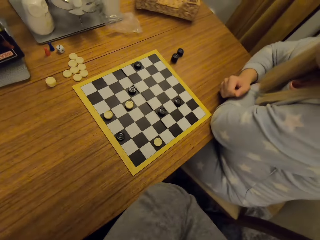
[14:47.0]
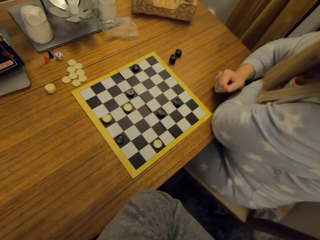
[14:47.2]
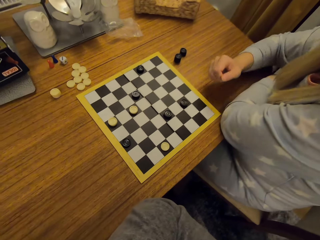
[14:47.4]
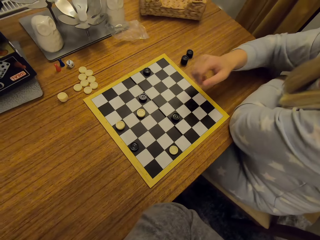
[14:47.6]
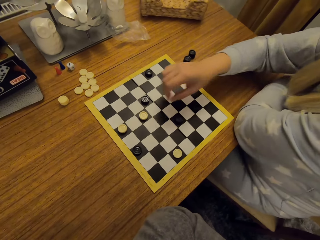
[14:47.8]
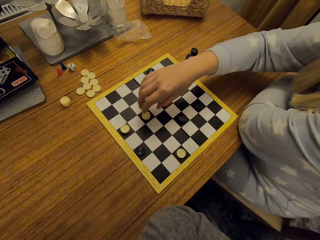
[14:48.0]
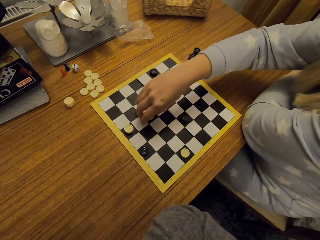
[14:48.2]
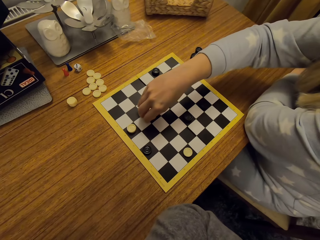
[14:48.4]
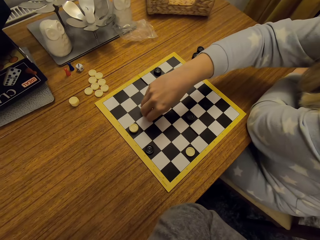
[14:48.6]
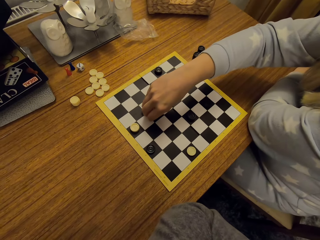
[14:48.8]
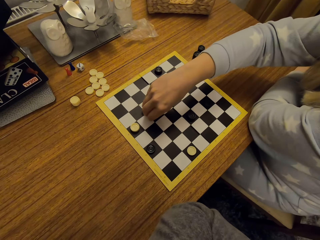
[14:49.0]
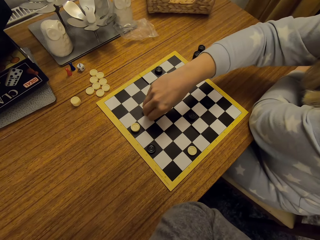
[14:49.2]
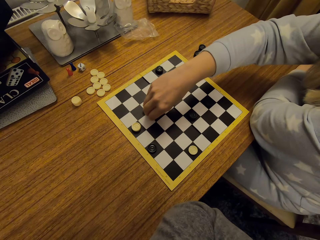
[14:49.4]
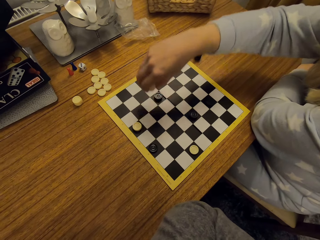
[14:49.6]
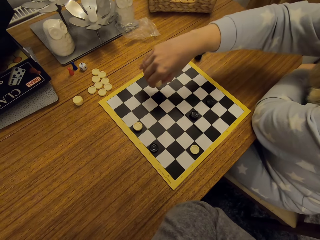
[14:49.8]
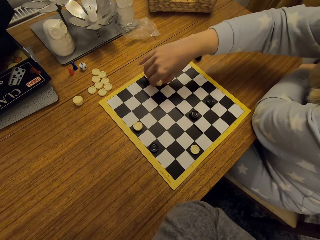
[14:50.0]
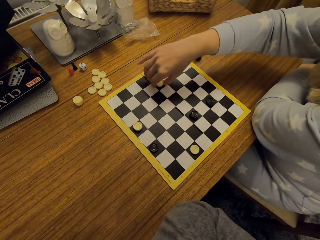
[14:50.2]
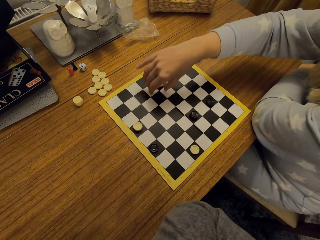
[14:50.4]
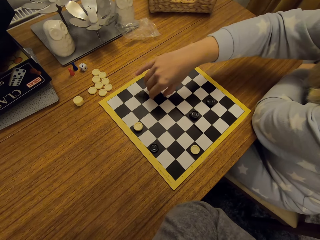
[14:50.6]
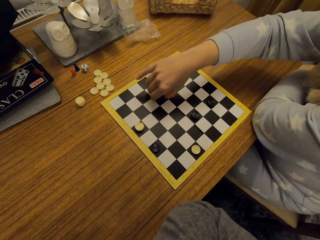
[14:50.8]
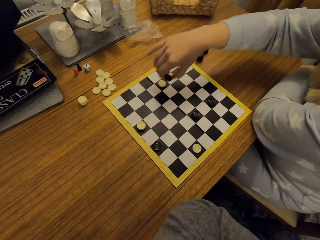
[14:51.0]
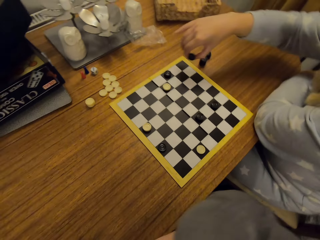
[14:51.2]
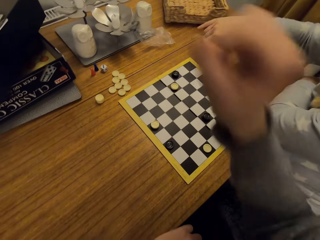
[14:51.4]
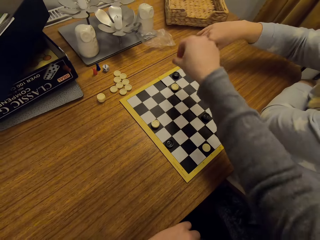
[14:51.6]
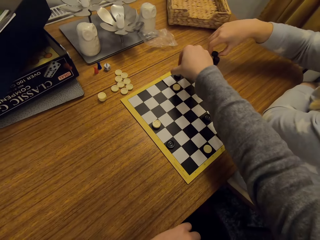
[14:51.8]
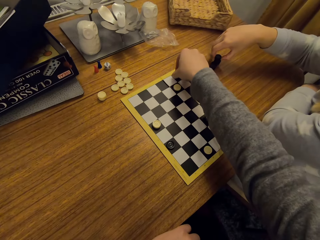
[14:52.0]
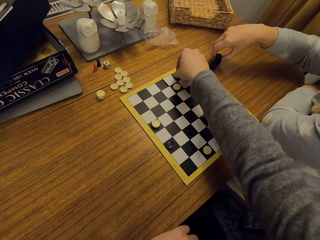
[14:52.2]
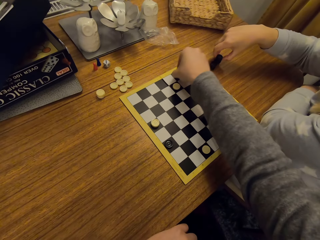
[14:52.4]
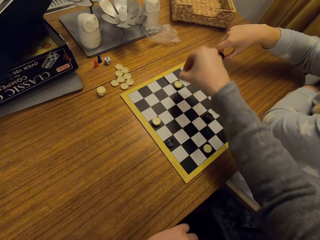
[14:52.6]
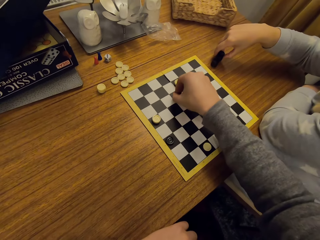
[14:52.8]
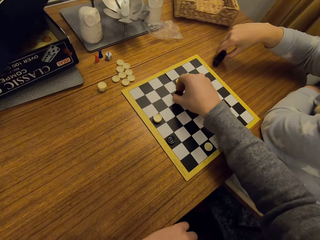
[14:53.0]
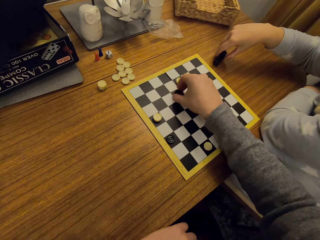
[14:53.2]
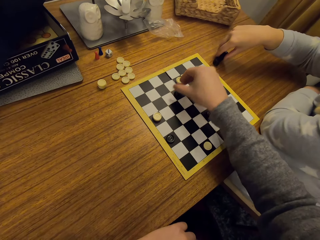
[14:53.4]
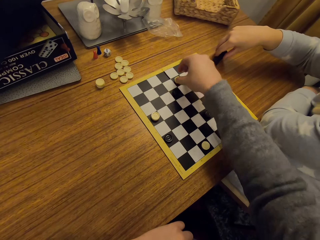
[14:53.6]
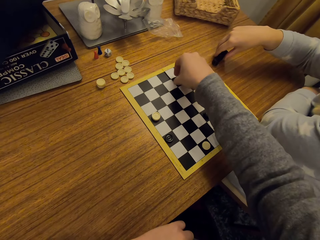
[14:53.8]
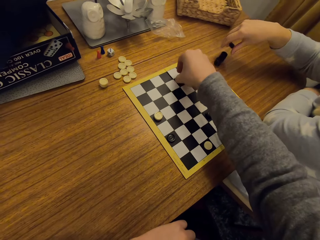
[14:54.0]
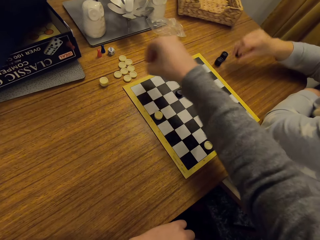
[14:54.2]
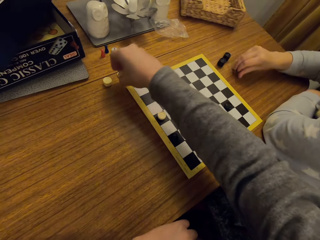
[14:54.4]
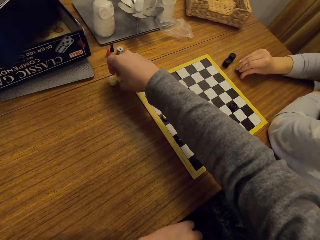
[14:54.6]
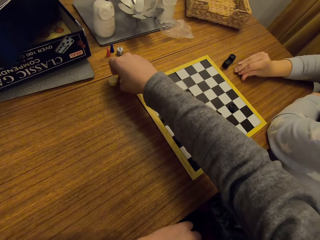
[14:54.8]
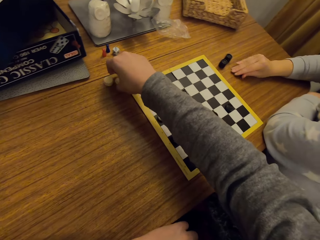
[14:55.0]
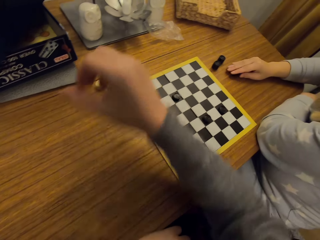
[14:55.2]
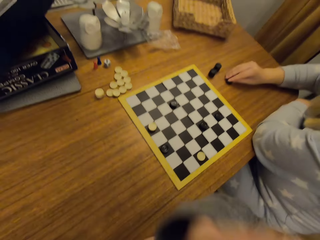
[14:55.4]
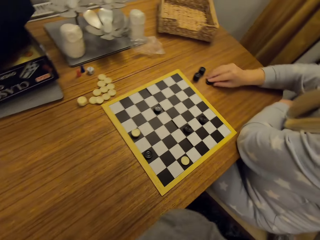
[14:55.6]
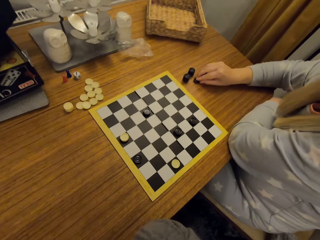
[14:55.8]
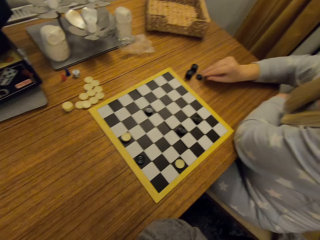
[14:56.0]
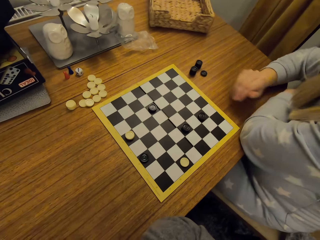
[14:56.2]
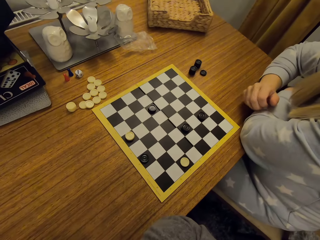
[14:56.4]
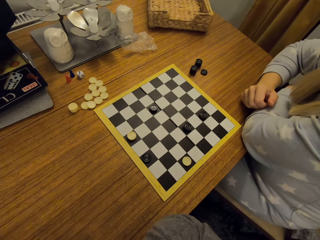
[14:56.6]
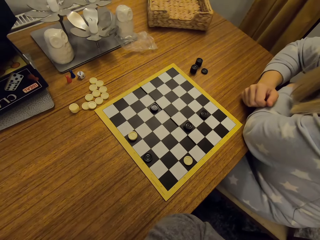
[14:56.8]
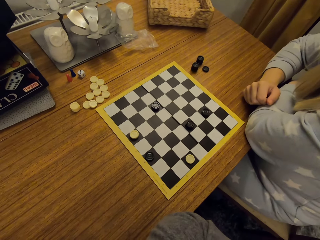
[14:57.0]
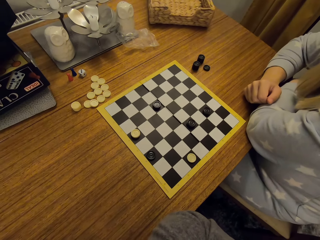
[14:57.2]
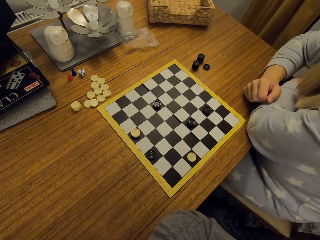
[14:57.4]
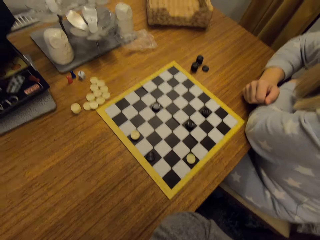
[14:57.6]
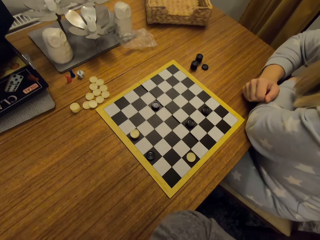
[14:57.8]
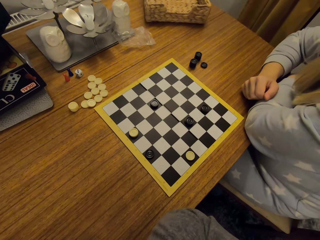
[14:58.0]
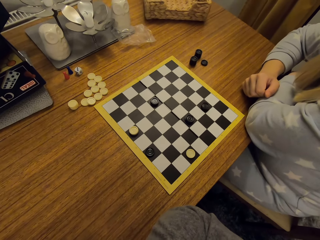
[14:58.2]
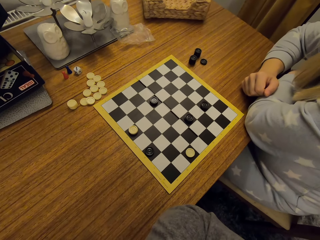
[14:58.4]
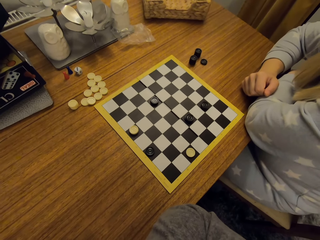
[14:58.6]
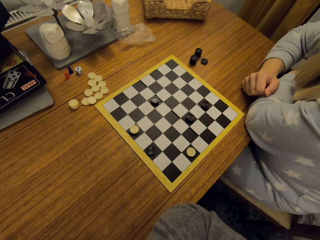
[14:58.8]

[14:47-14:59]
The camera wearer moves the pieces. The woman plays chess and moves the piece to the side. The camera wearer plays chess. They move the pieces. They play chess again. They move the piece to the side.

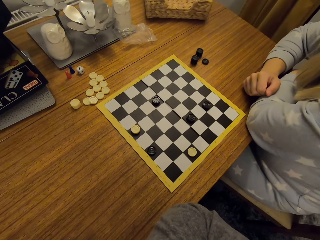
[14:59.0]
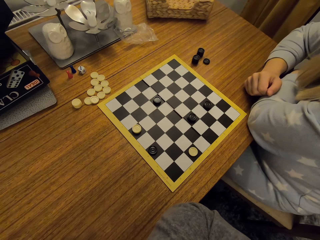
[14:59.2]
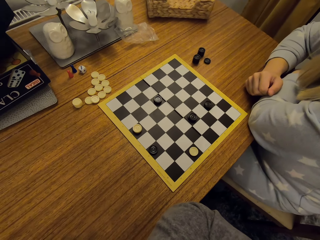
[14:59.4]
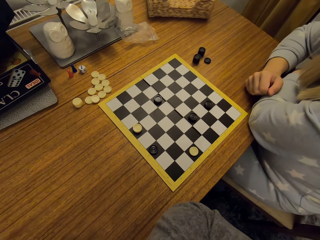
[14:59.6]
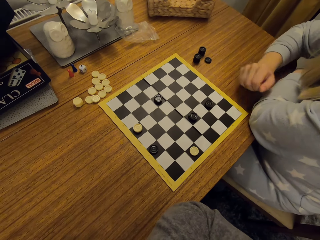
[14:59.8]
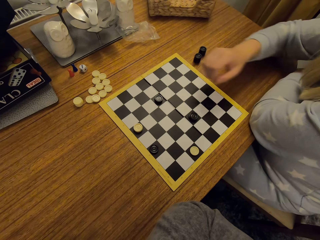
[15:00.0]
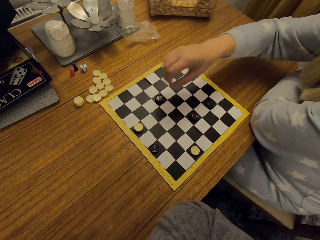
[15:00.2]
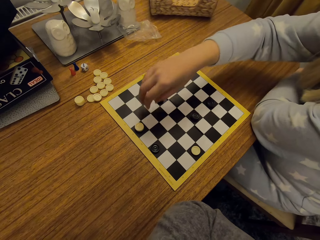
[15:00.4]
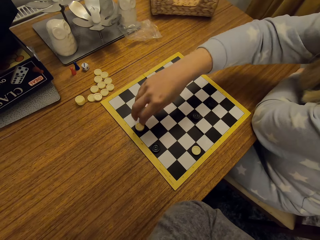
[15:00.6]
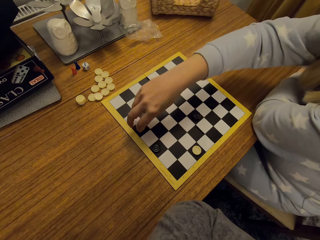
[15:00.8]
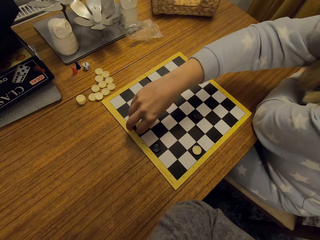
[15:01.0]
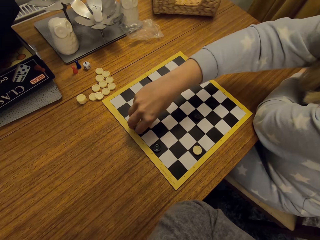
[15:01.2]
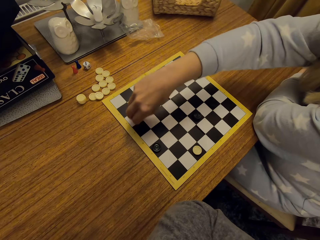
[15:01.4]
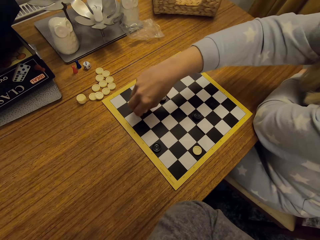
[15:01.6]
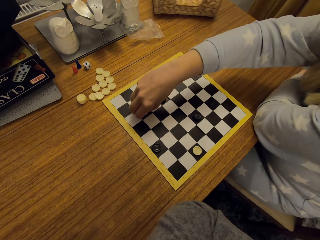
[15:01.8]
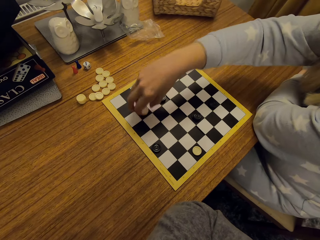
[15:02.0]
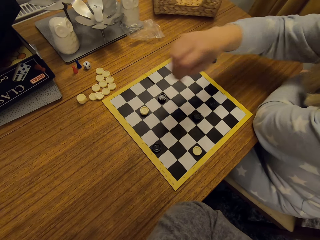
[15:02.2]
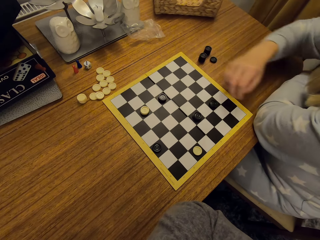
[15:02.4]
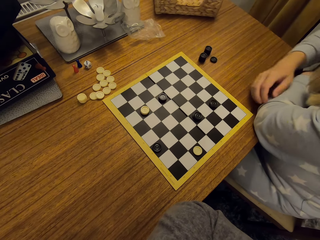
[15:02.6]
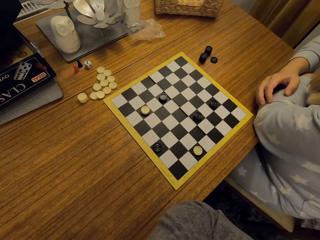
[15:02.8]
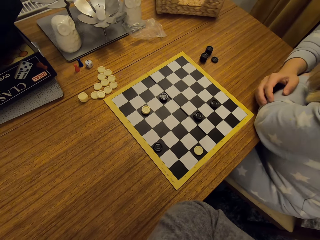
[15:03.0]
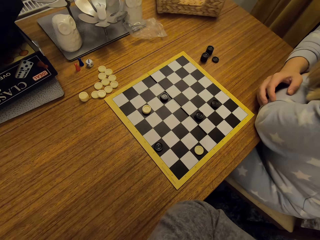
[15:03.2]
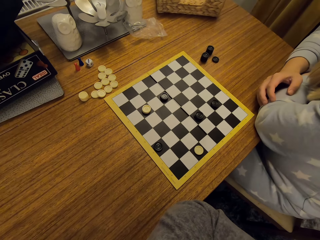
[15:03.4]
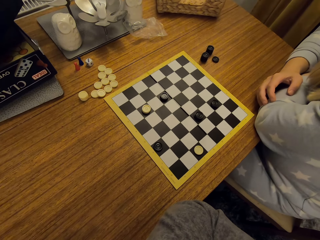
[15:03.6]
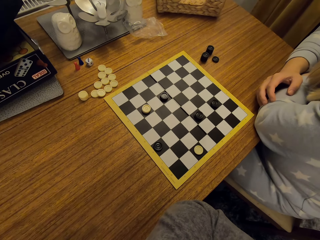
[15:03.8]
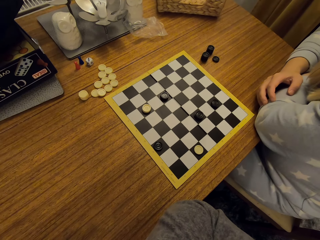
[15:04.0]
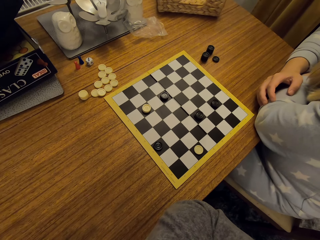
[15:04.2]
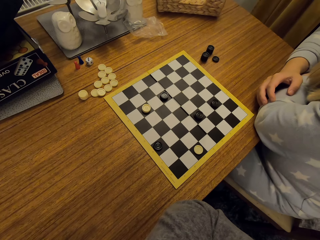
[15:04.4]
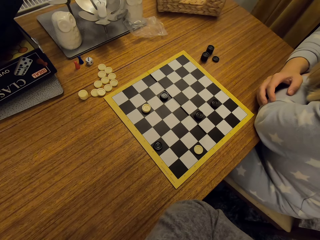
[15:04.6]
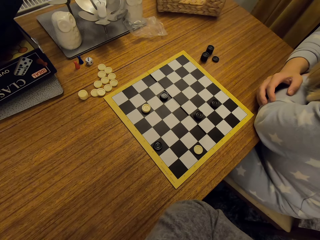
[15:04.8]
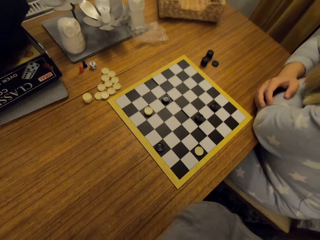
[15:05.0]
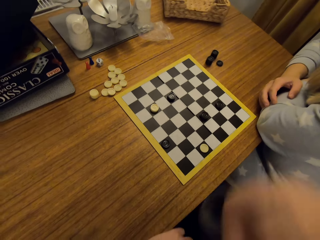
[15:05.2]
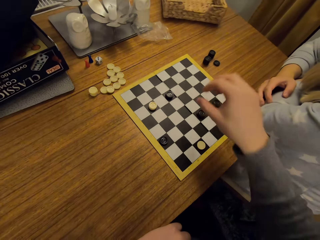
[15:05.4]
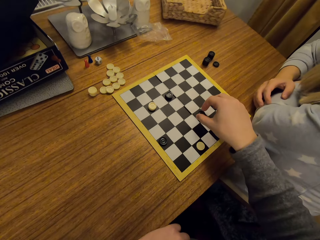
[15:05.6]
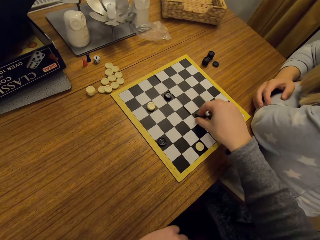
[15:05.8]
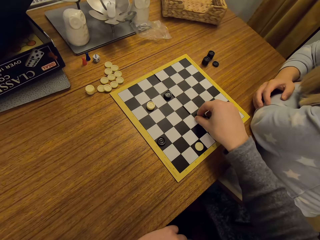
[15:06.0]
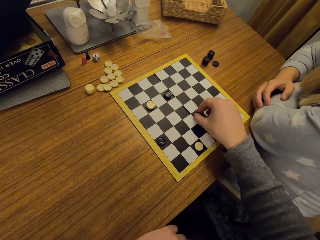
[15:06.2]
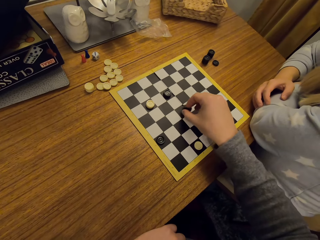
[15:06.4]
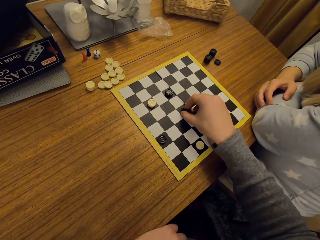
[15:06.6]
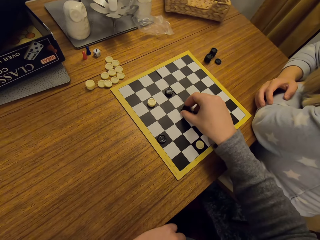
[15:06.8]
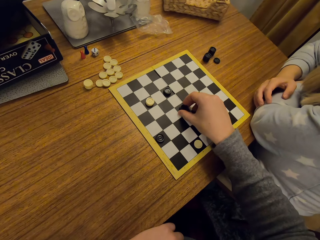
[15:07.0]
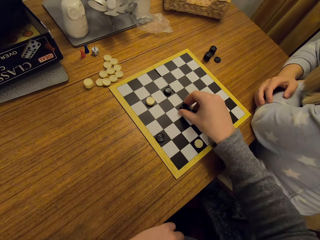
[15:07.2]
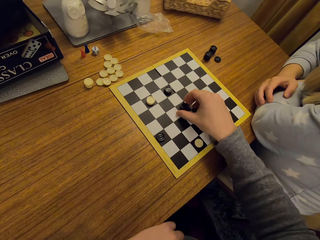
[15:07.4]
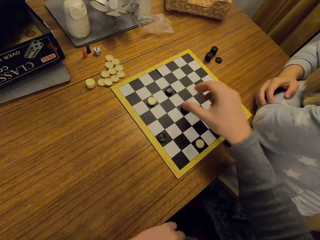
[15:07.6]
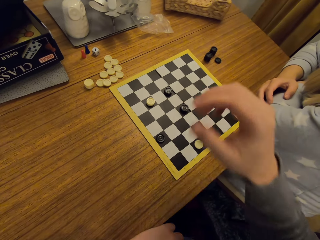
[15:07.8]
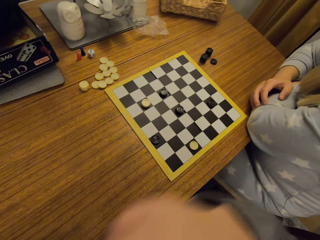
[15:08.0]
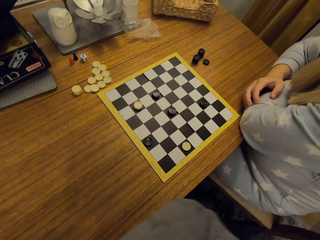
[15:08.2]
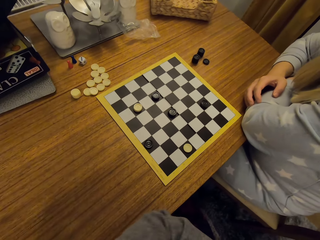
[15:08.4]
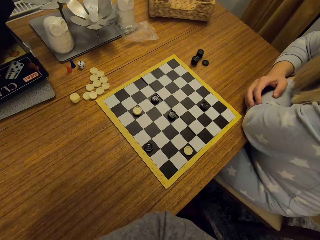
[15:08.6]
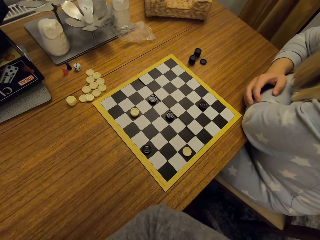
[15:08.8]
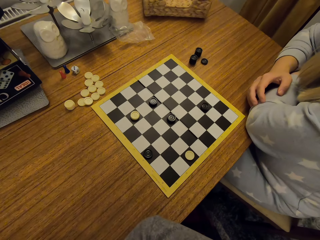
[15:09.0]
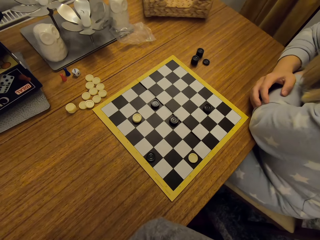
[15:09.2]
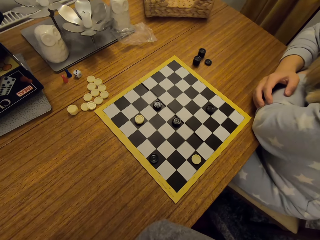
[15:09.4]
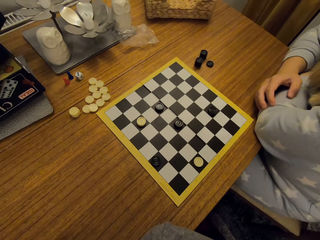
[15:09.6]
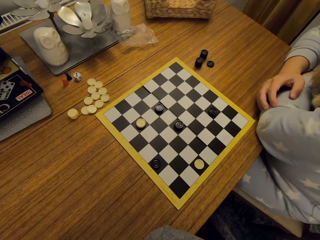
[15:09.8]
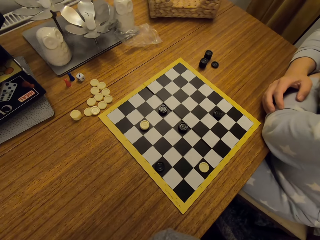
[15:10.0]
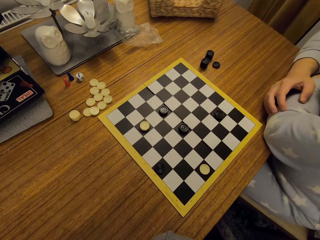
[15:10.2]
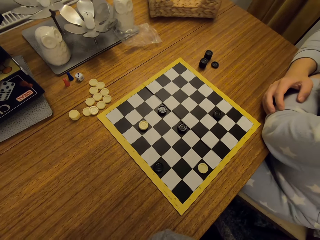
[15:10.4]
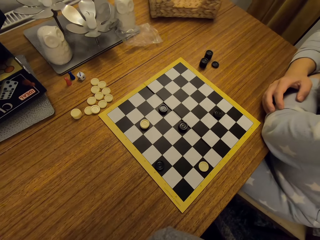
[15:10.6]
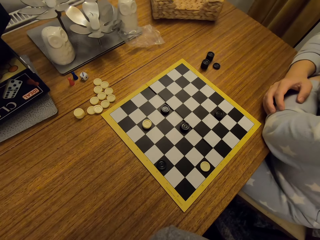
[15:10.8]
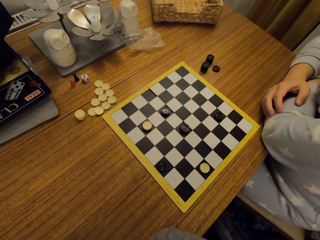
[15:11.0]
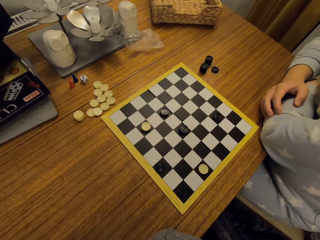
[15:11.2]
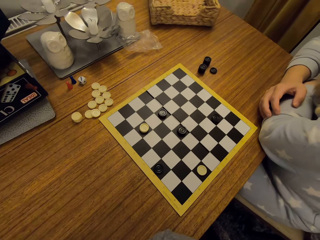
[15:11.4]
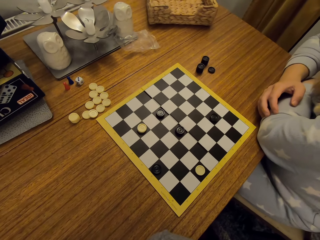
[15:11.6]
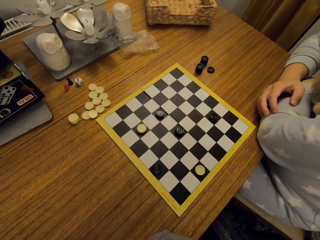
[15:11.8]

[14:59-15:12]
The woman plays chess and moves the piece. The camera wearer plays chess. They play the draught.
